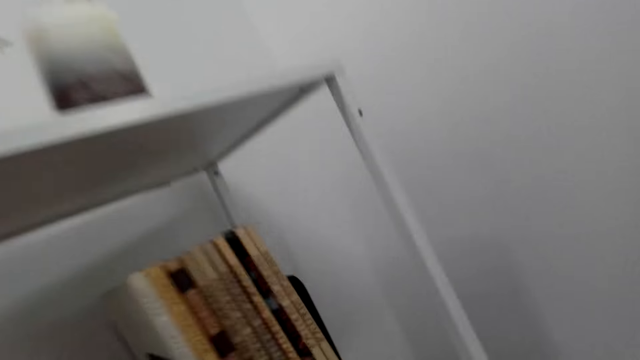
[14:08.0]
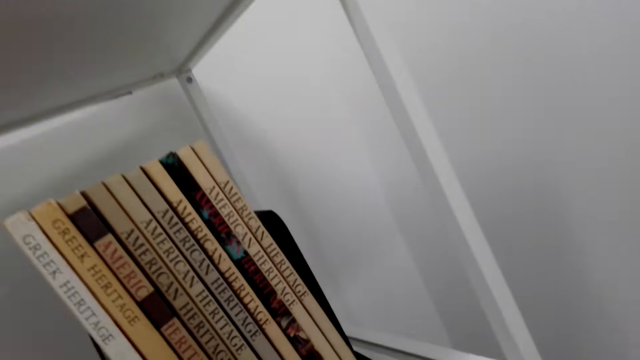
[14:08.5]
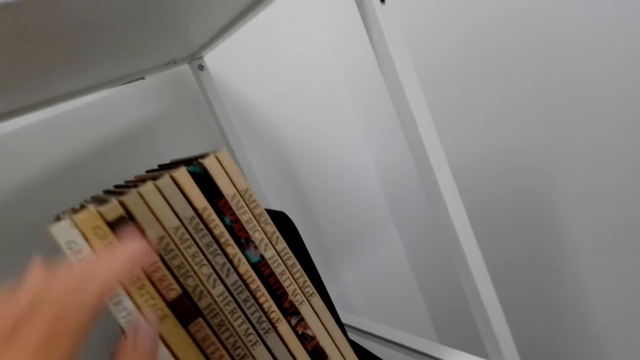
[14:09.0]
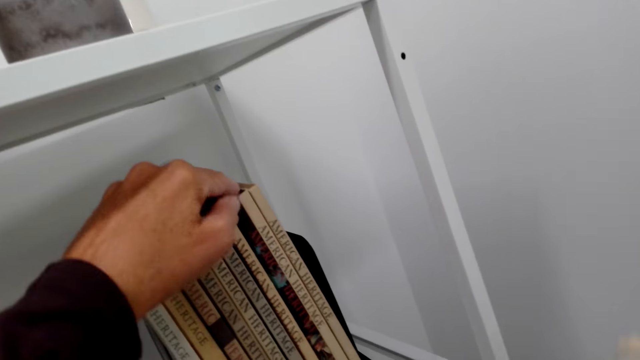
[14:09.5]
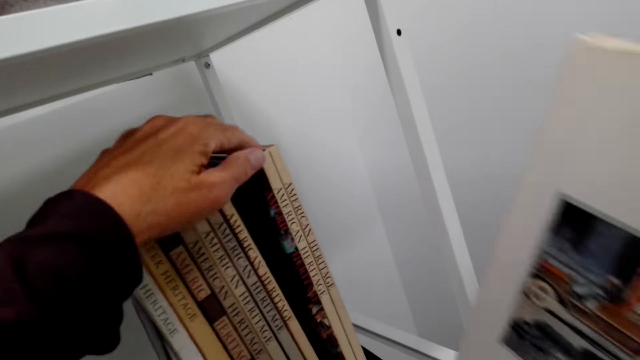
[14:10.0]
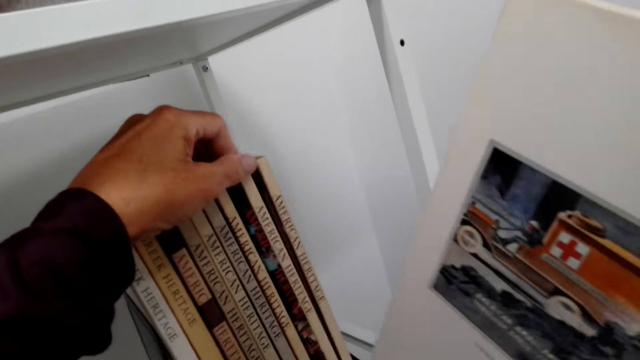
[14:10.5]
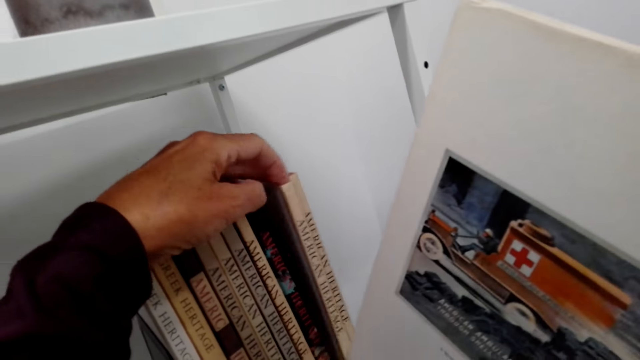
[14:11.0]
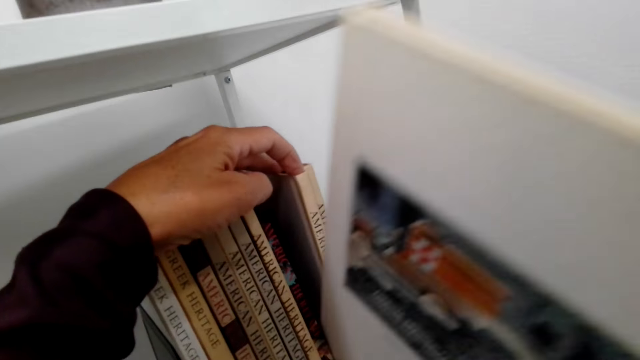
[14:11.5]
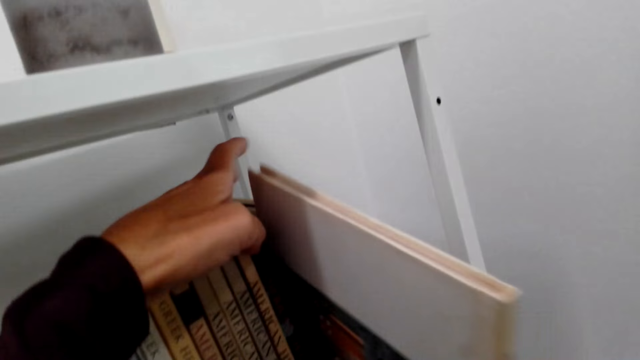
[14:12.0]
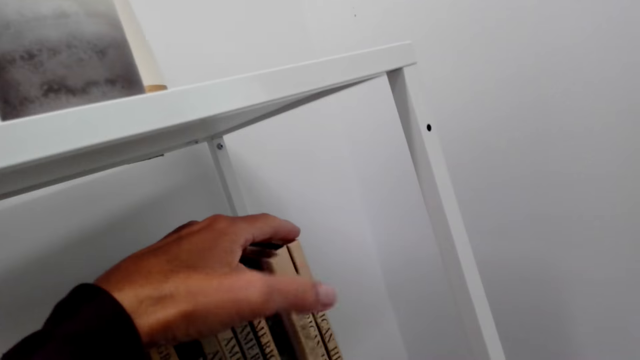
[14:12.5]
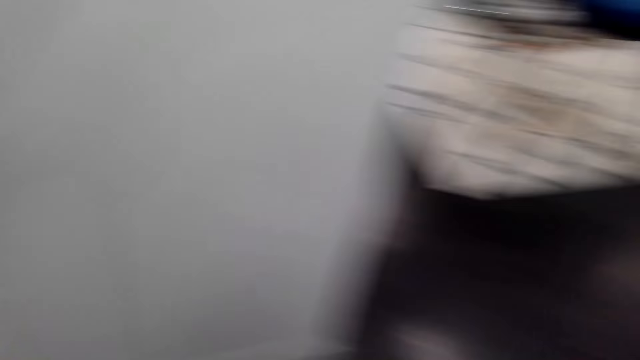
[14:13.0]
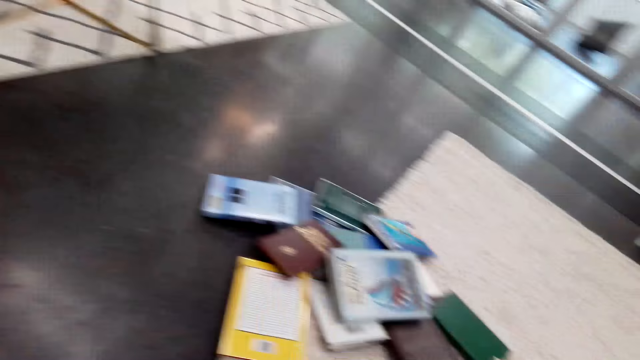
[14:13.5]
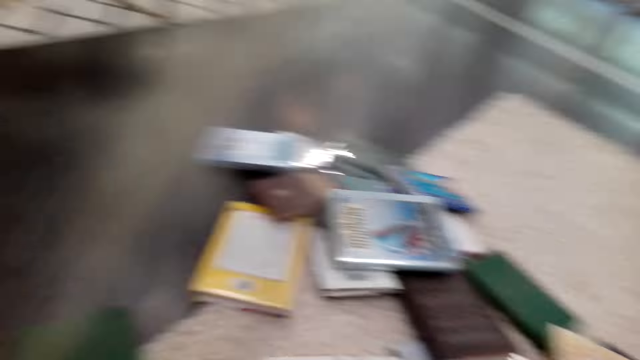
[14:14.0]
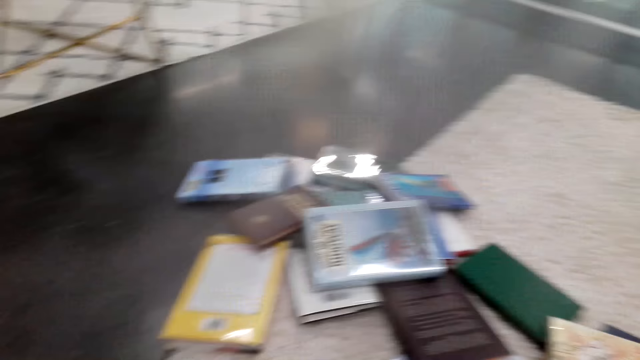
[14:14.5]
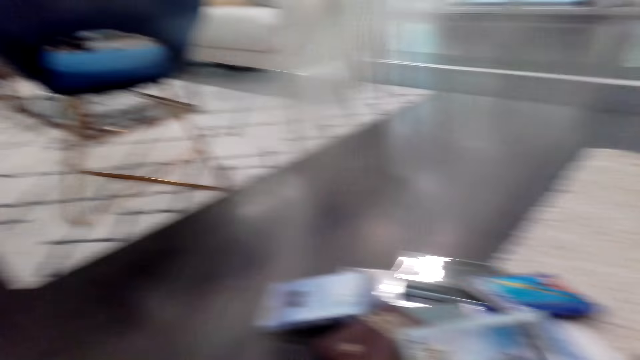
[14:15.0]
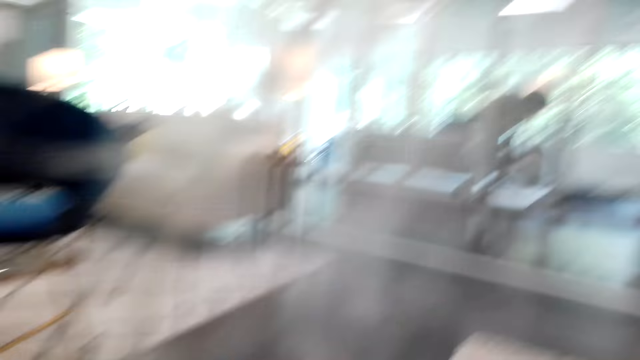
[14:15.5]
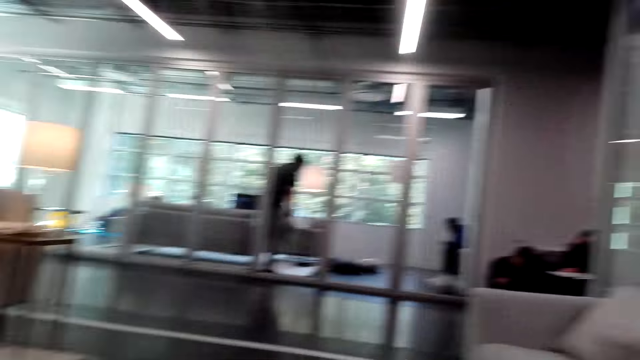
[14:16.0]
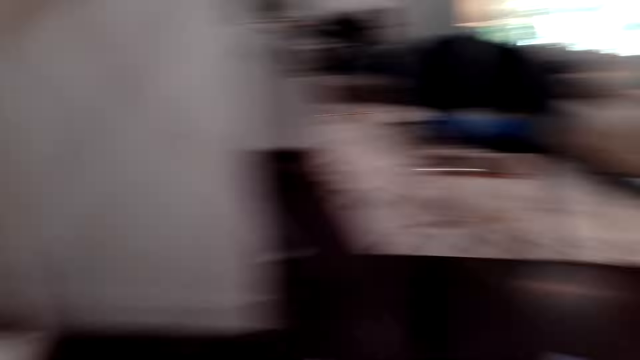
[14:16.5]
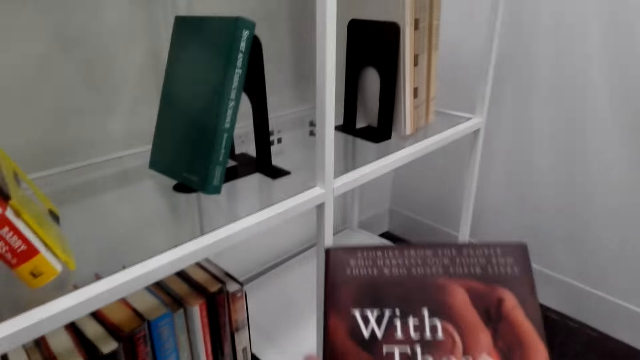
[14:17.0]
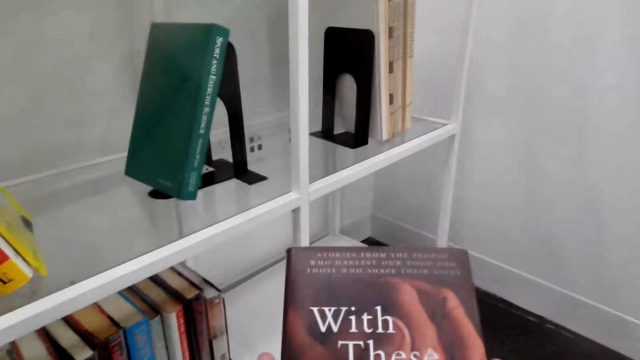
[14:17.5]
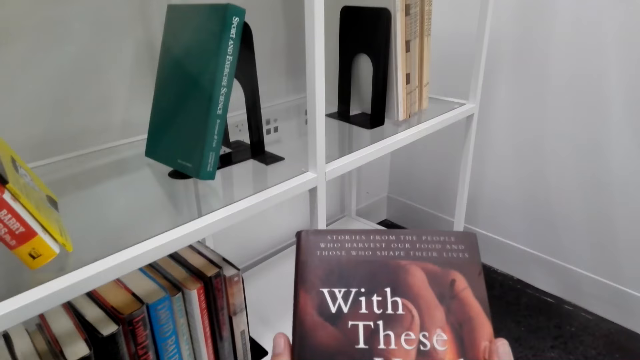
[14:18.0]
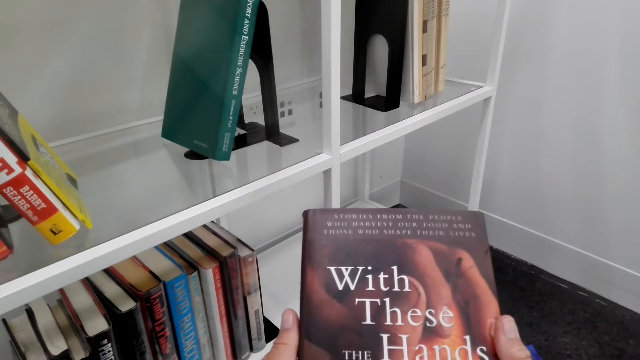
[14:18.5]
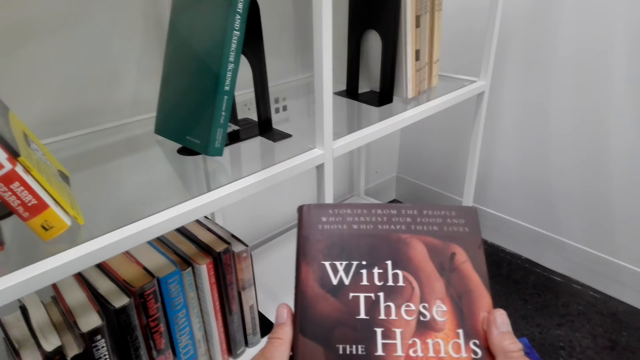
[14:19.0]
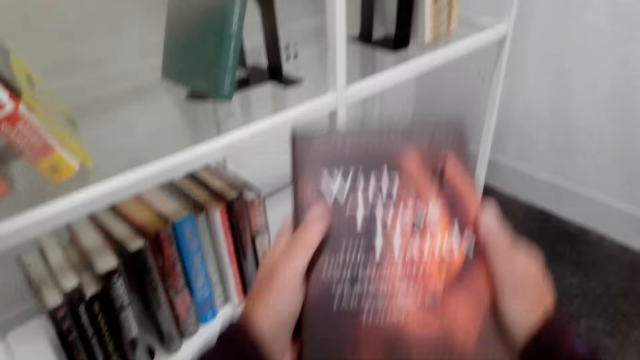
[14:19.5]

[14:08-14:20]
The camera wearer moves the books on the shelf. They touch the books on the bookshelf. They put the book on the bookshelf. They turn around. They look around the floor. They pick up the book on the floor. They check the book.

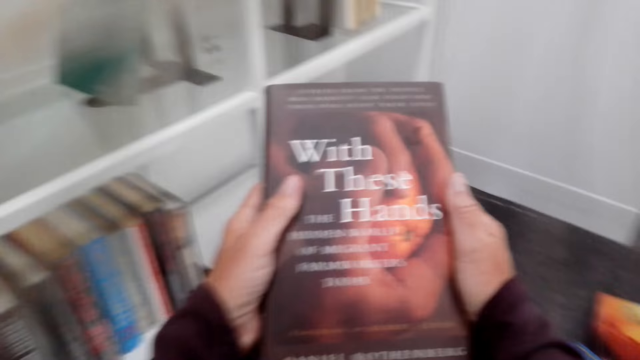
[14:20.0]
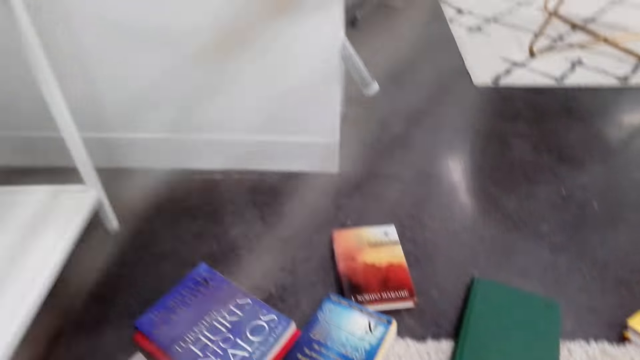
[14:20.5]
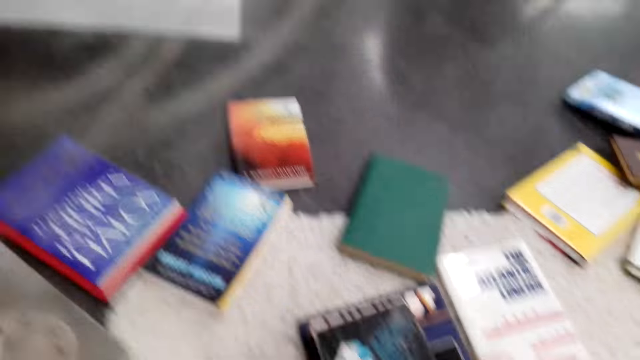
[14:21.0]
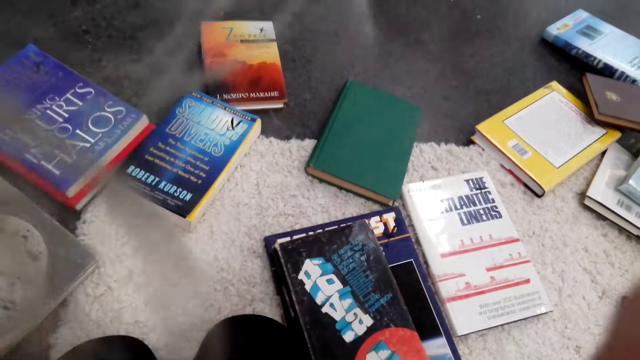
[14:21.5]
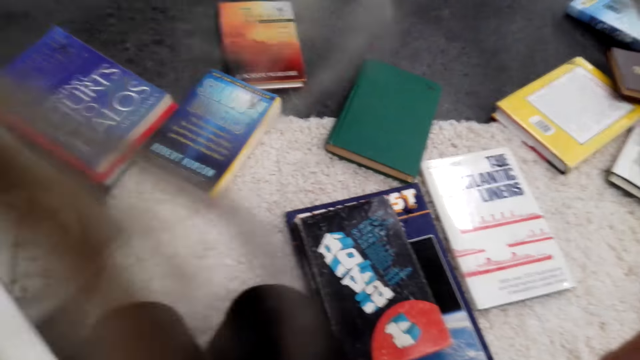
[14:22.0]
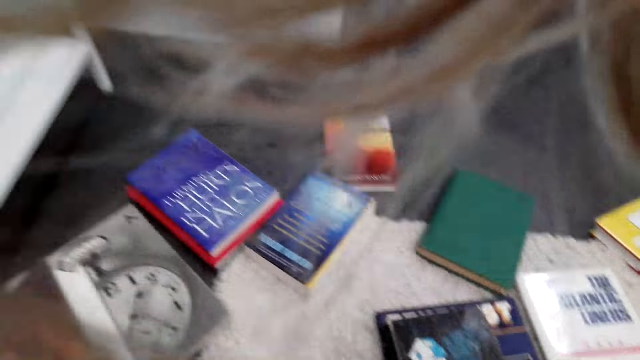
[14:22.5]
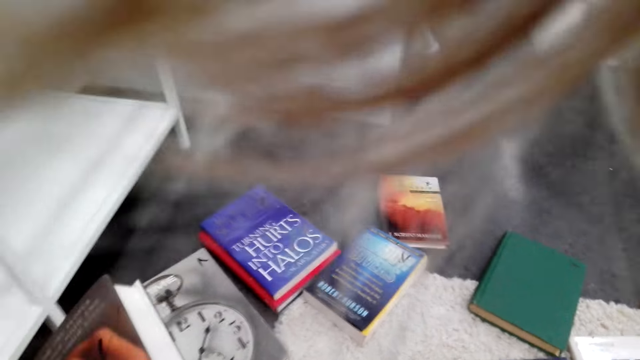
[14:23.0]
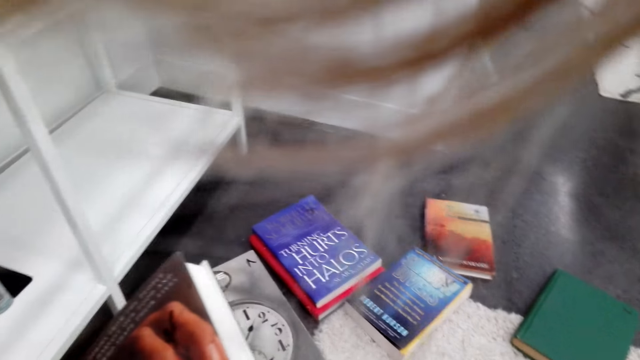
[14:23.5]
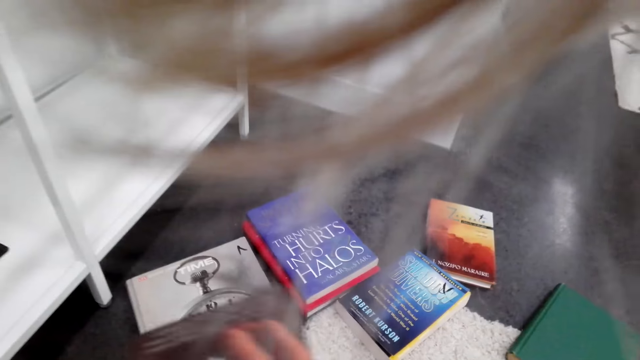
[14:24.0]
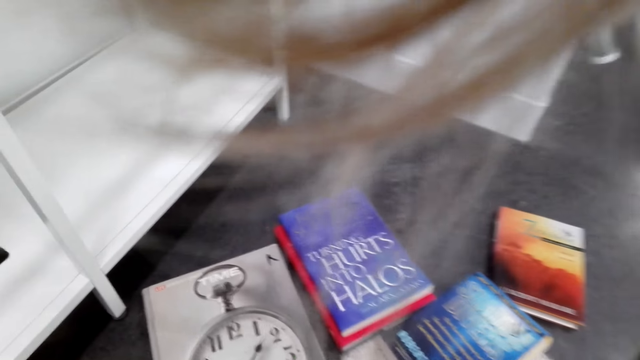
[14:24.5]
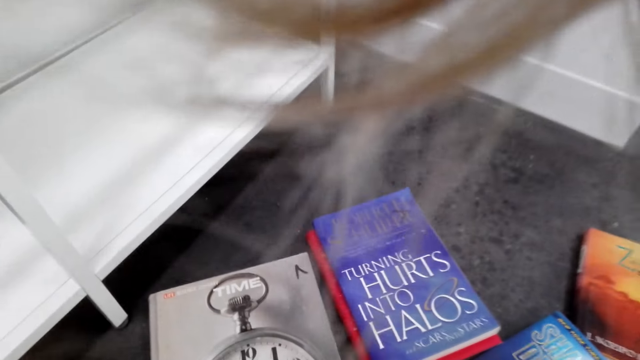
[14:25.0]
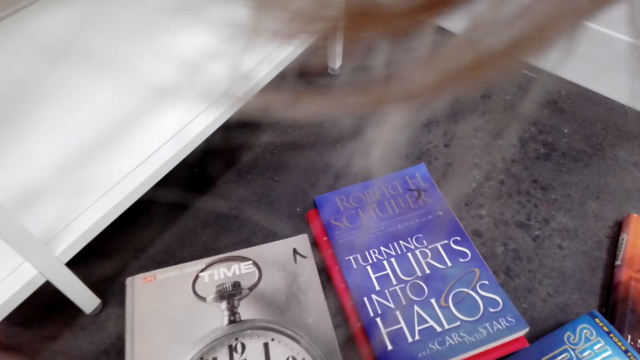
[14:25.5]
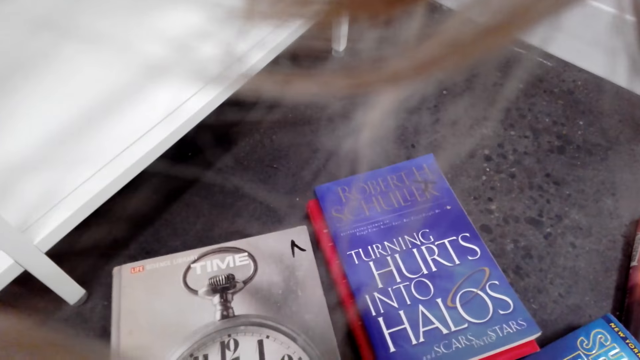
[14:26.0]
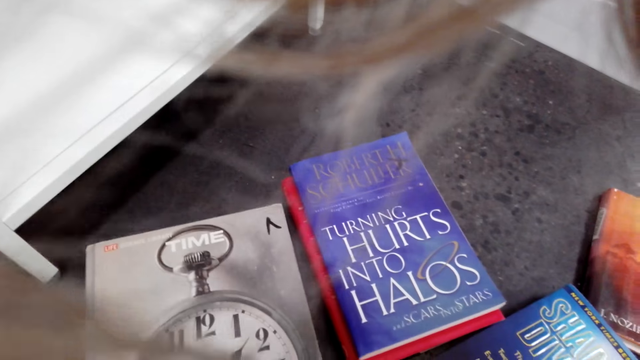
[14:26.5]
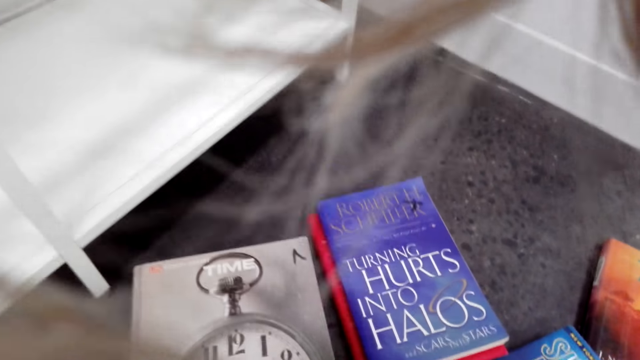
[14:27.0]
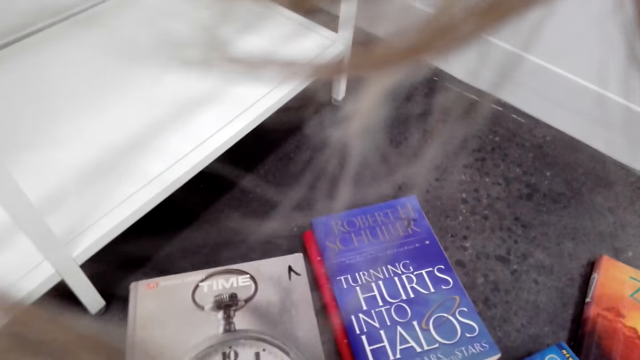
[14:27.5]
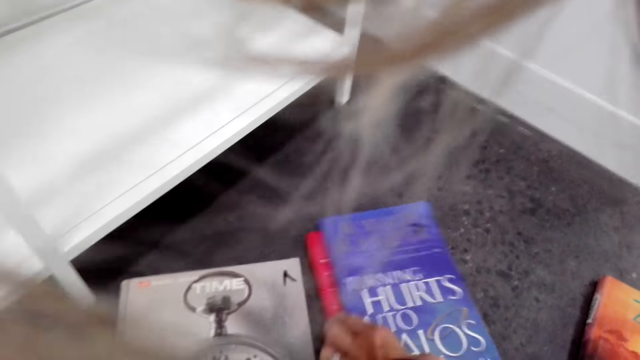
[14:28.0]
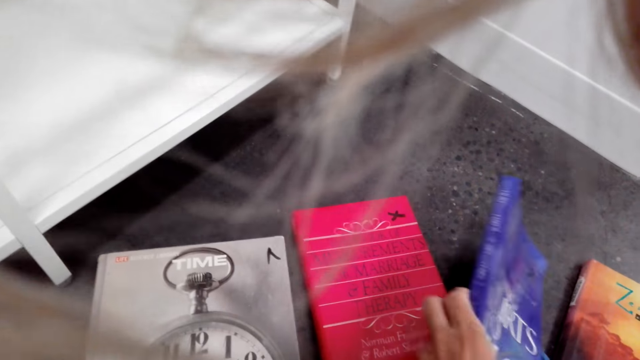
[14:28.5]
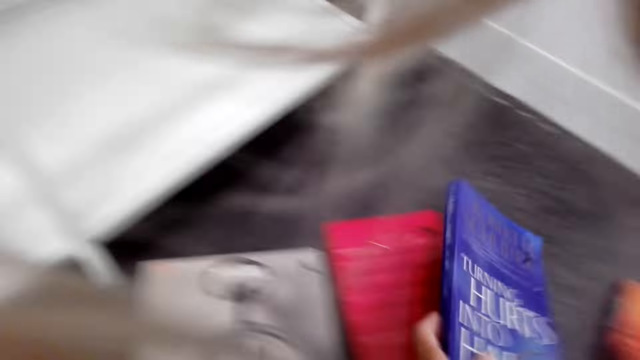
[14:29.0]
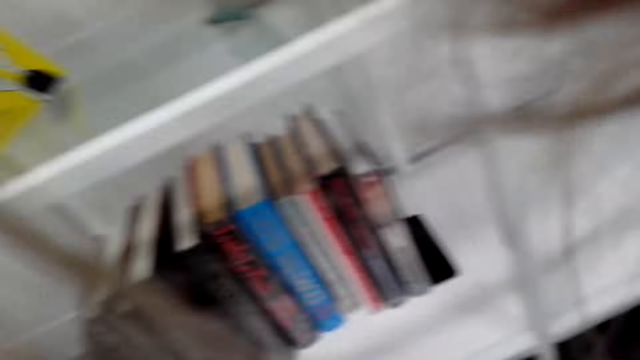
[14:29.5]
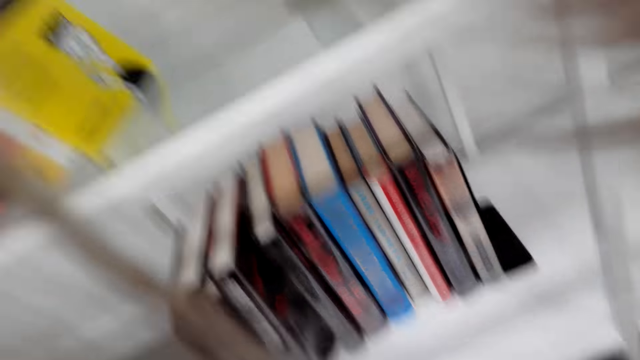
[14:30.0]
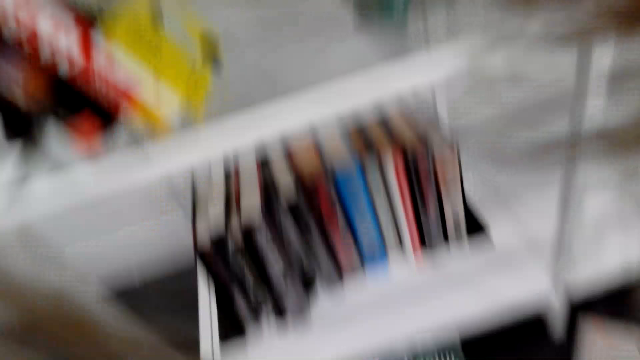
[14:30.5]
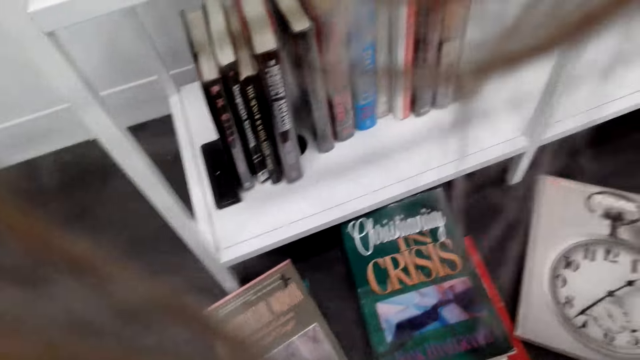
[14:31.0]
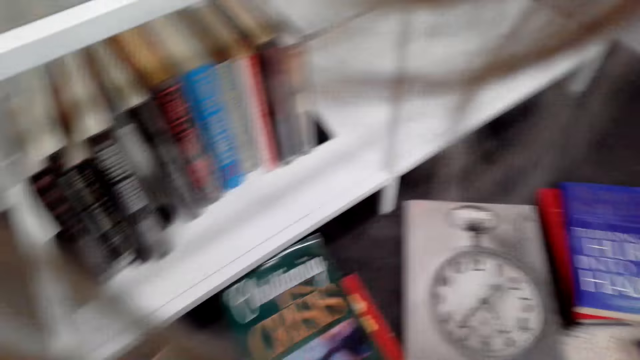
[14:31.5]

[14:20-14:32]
The camera wearer looks around the floor. They fix the camera. They check the books on the floor. They move a book. They pick up the book on the floor. They check the book. They place the book on another. They look around the shelf.
